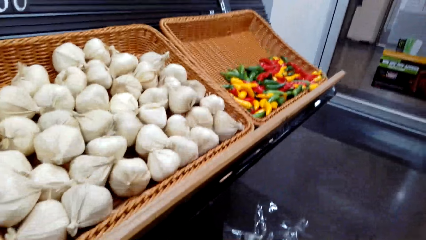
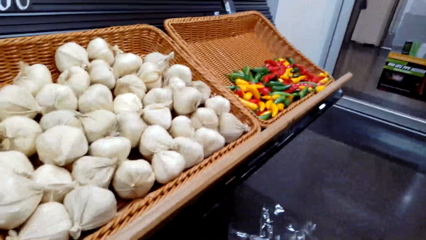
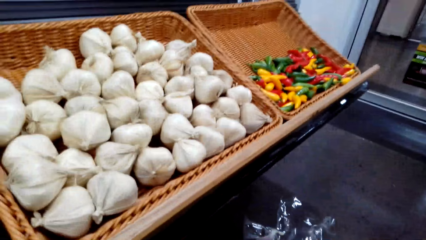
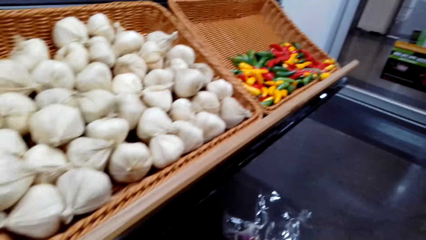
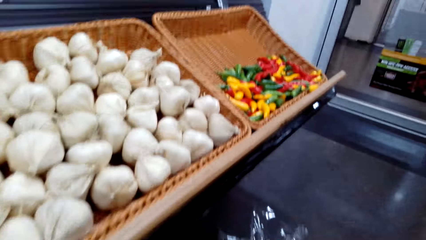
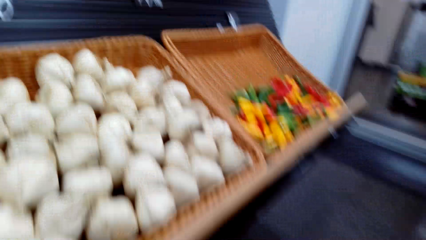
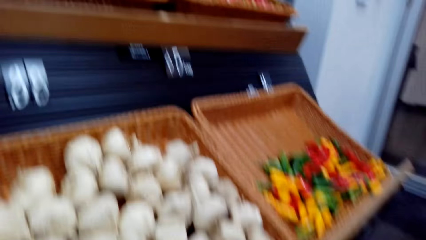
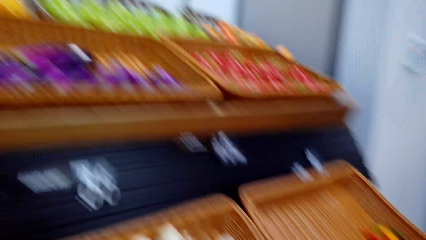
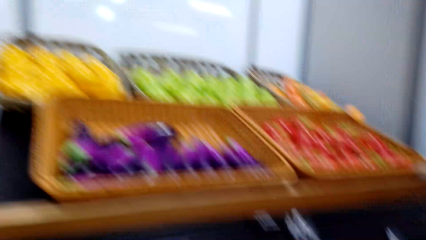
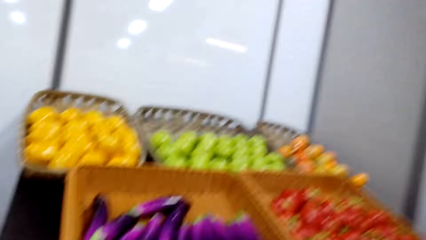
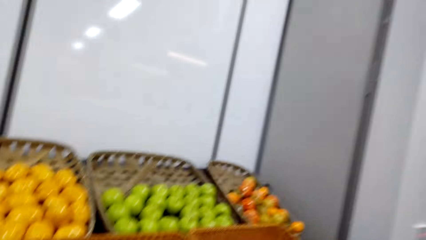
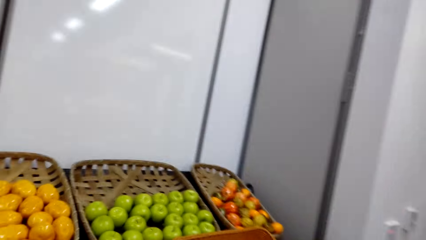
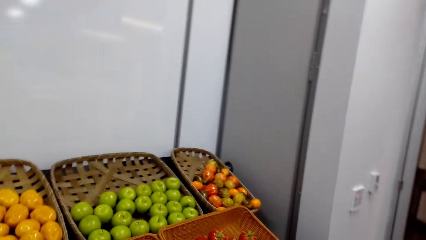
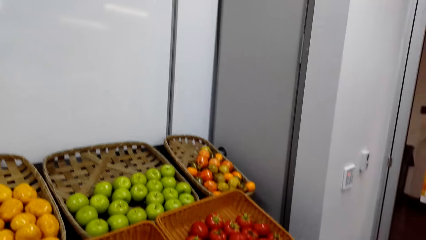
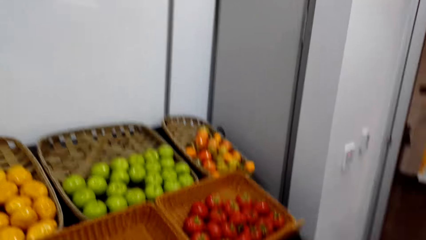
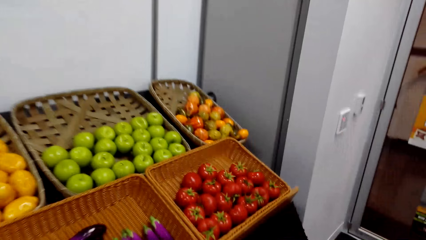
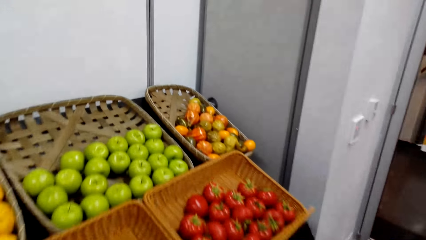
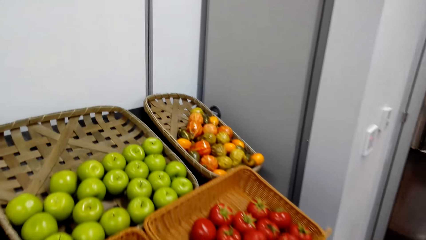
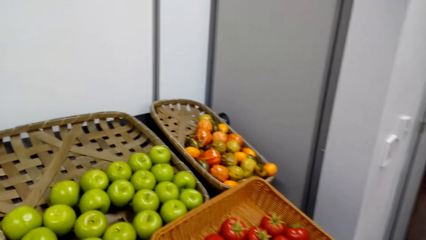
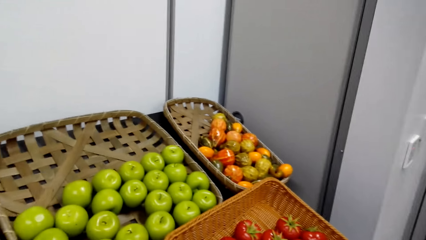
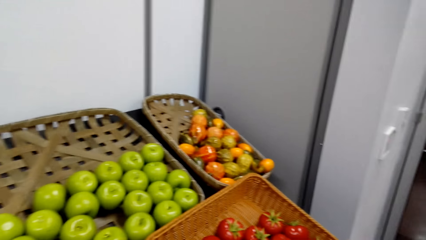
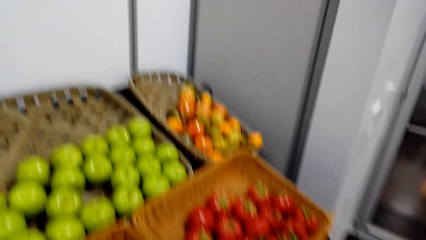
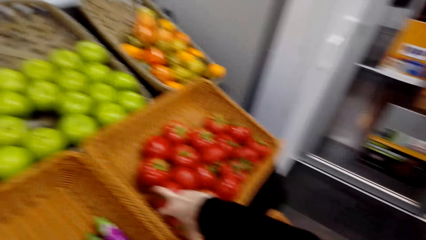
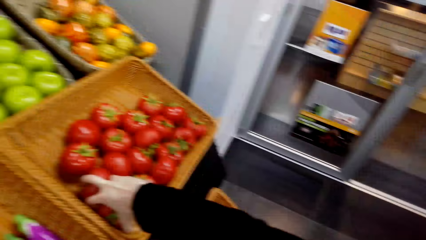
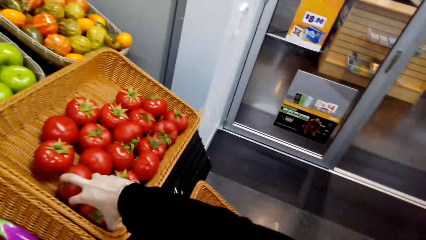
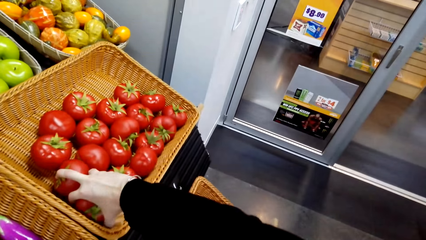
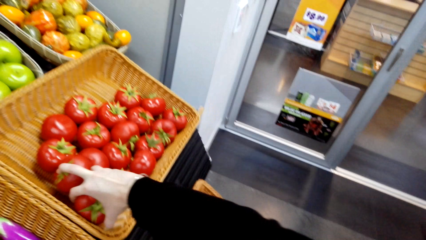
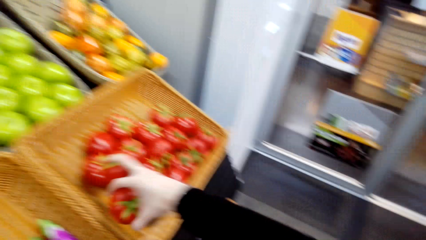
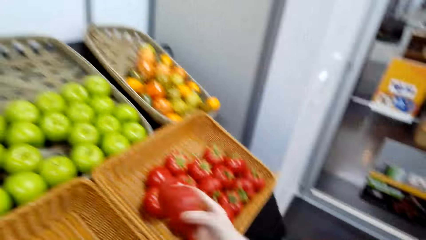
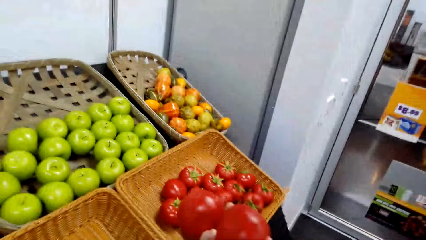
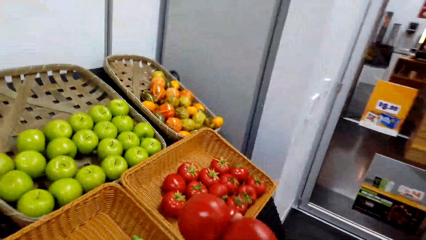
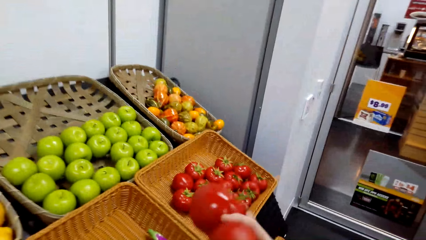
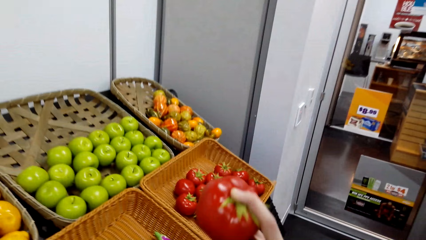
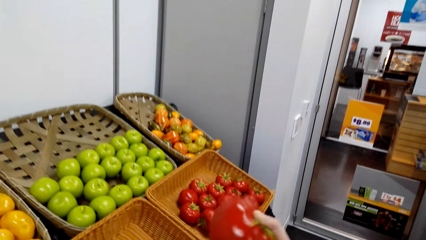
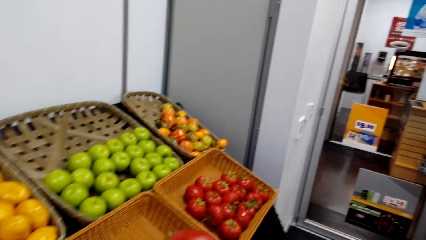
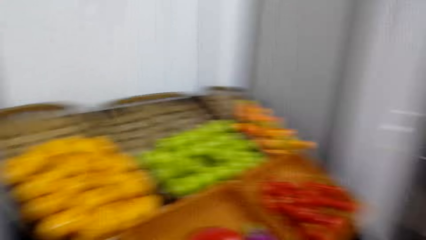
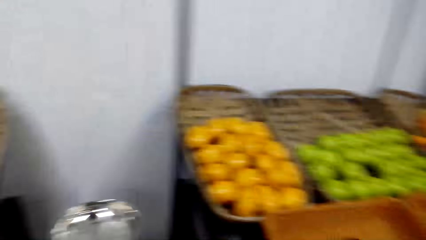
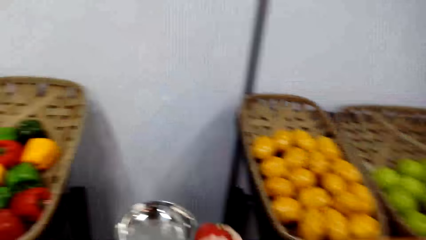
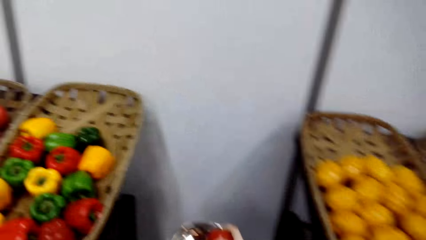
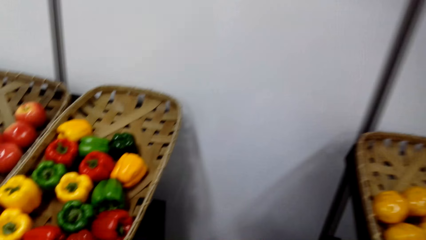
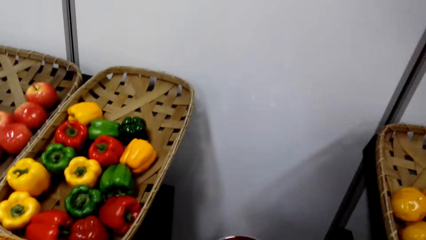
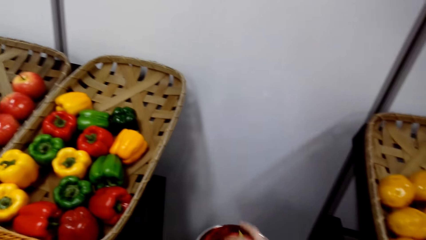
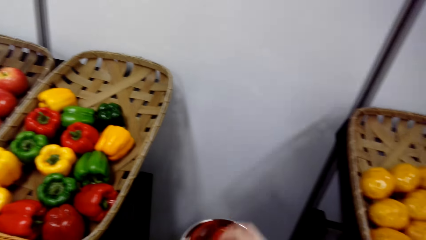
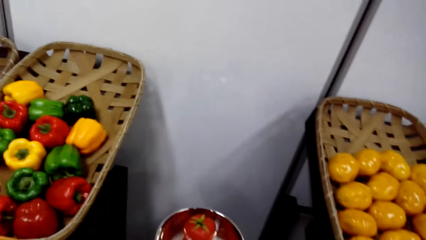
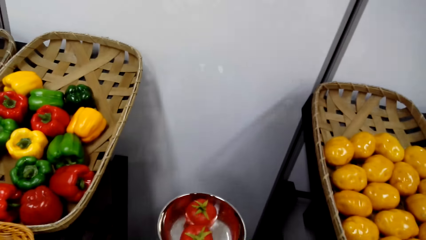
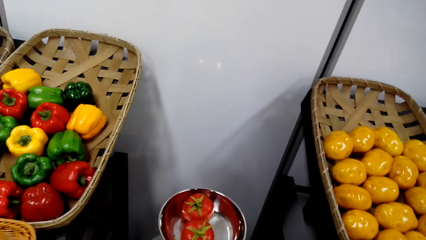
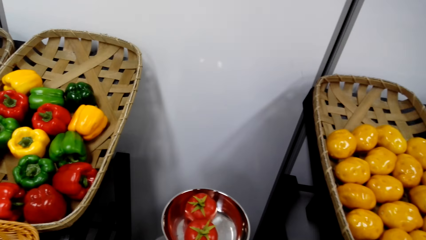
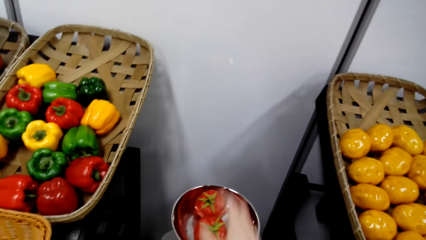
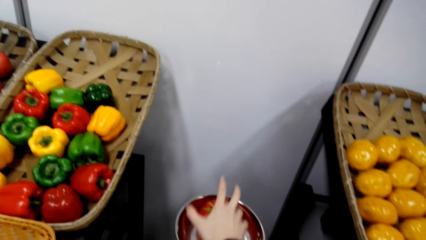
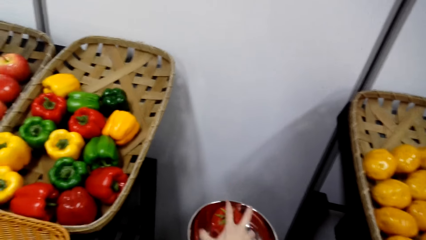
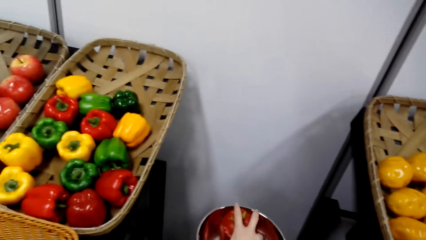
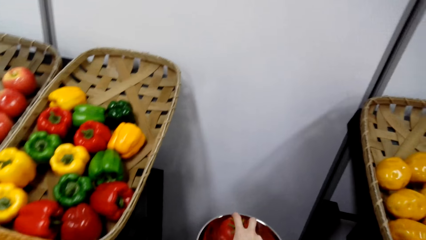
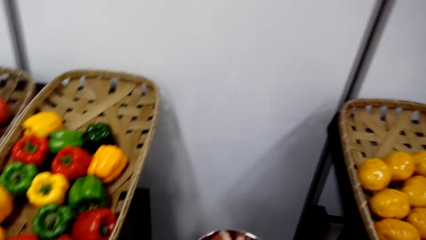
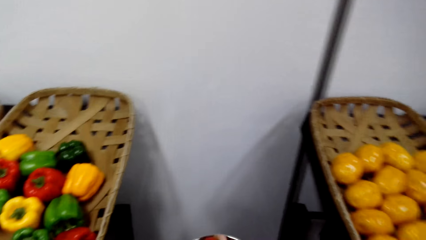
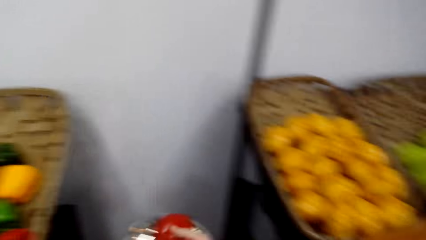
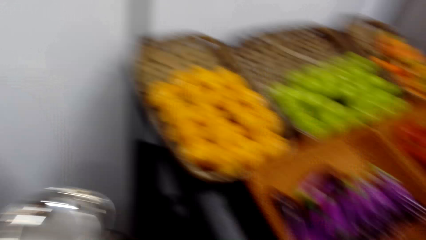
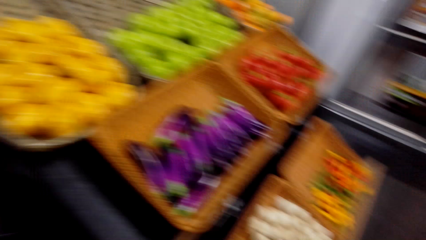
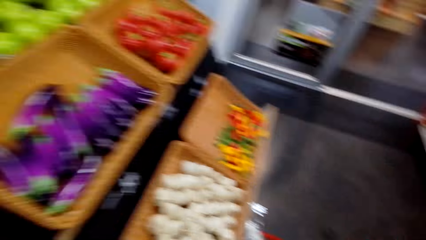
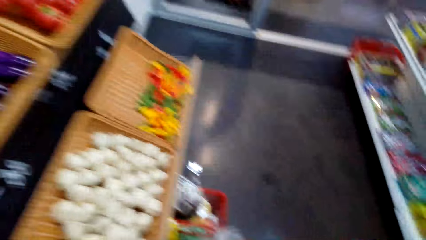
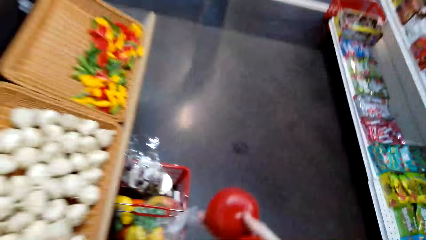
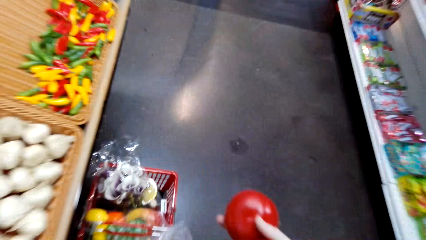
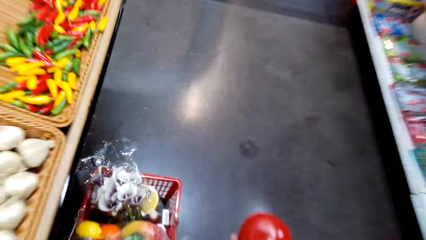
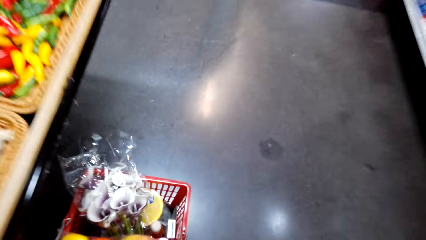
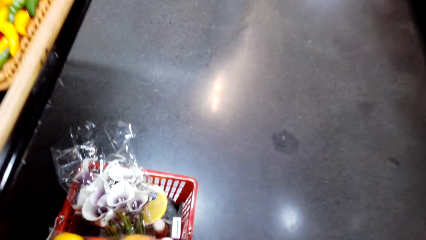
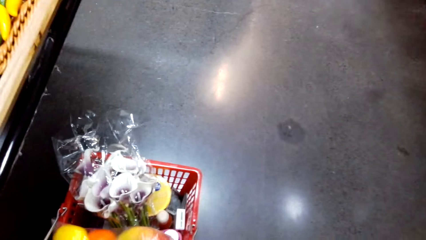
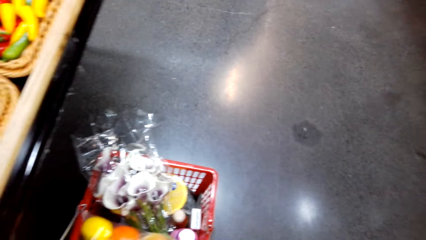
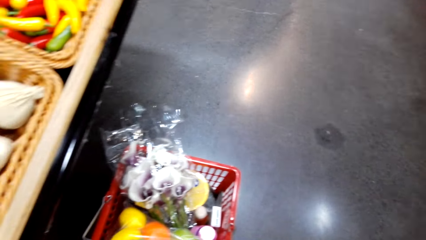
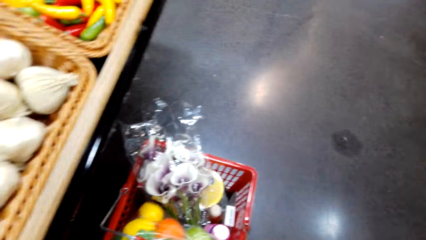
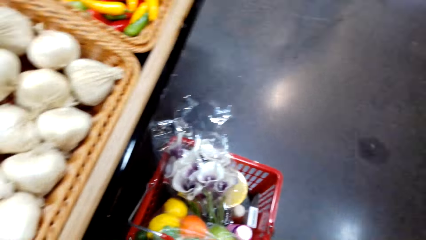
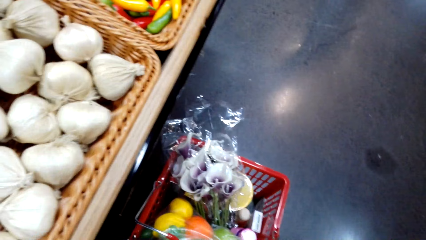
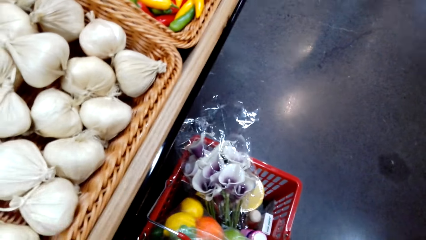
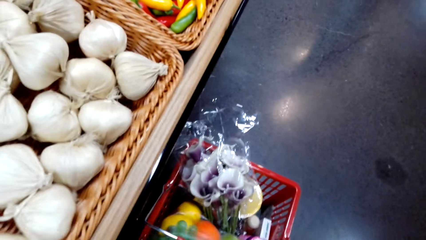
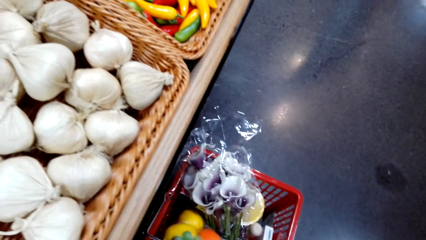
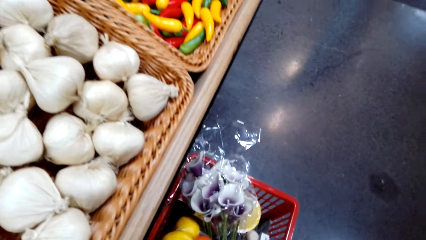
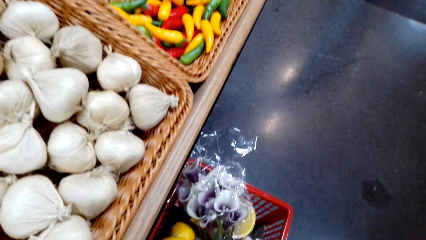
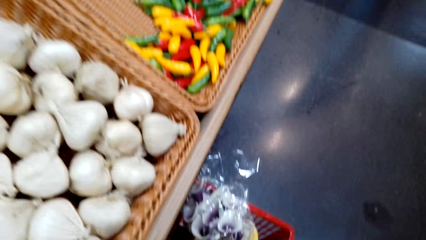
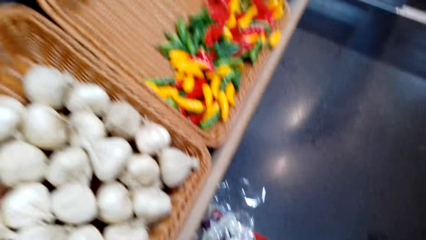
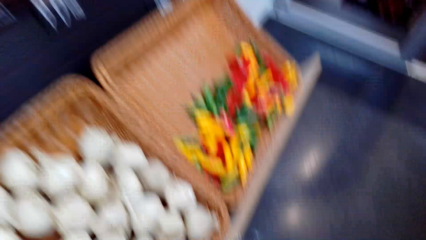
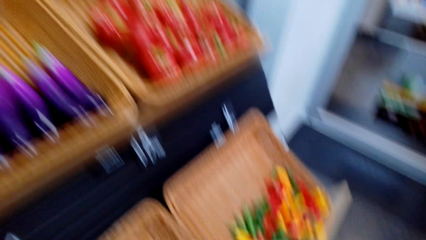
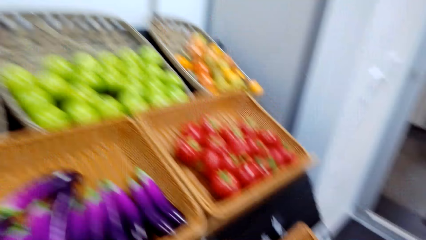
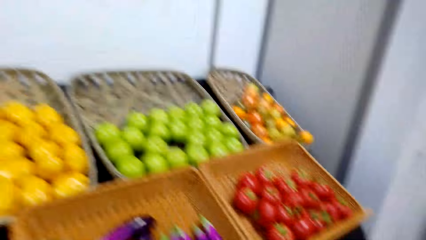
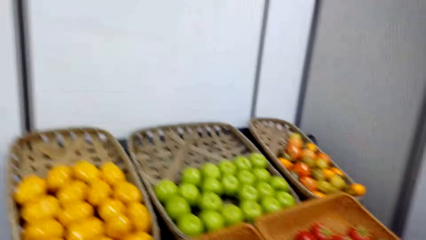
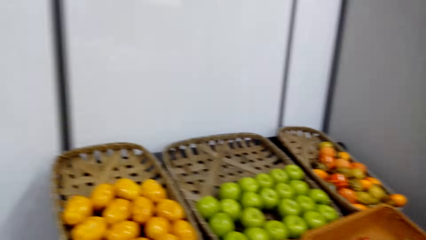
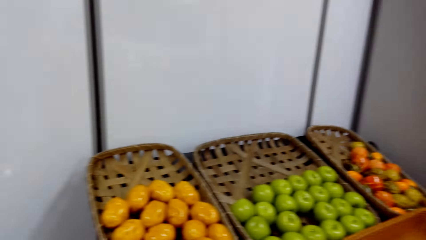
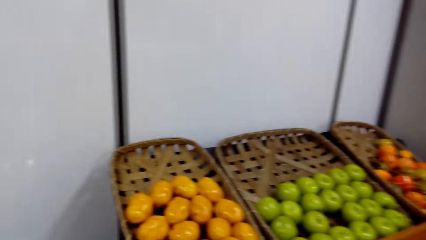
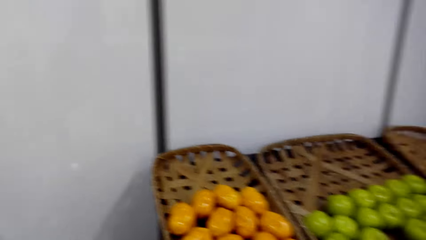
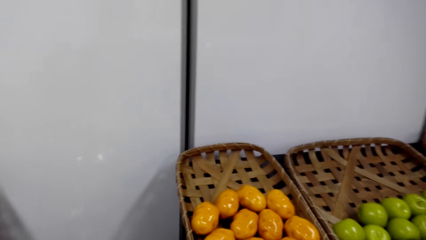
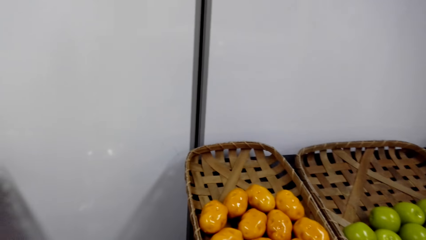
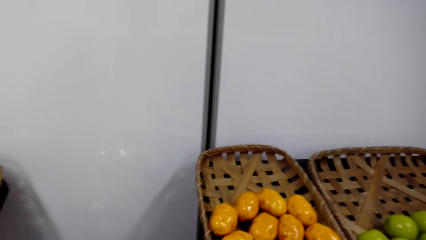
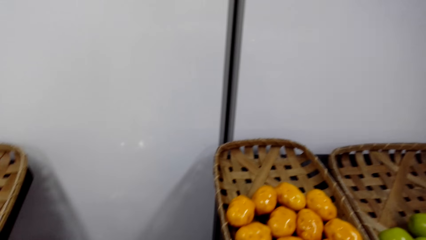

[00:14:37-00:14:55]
The camera wearer picks two tomatoes in a basket from the shelf. They weigh the two tomatoes on the weight scale. They put the tomatoes on the weighing scale. They remove the two tomatoes from the weight scale. They pack the tomatoes in the supermarket basket. They put the tomatoes in a plastic bag. They stand up.
